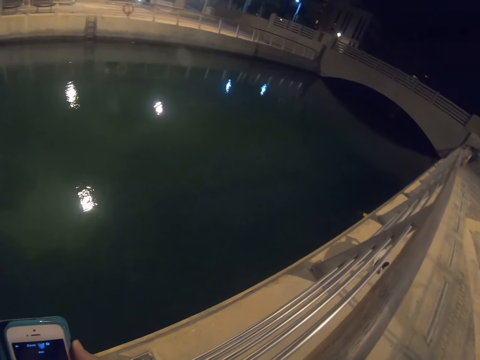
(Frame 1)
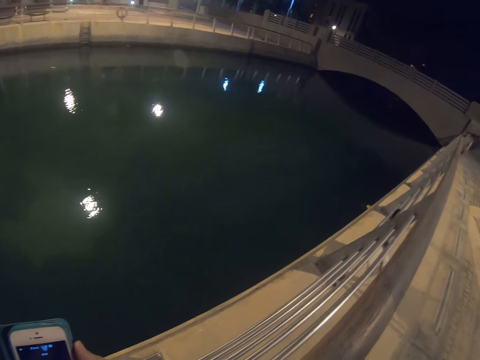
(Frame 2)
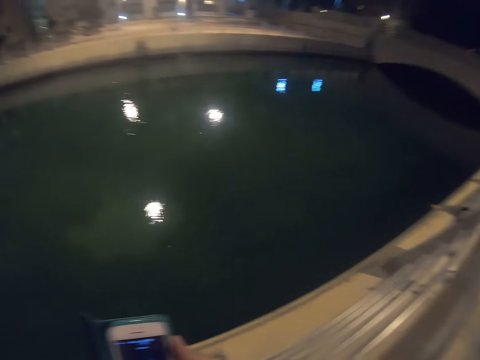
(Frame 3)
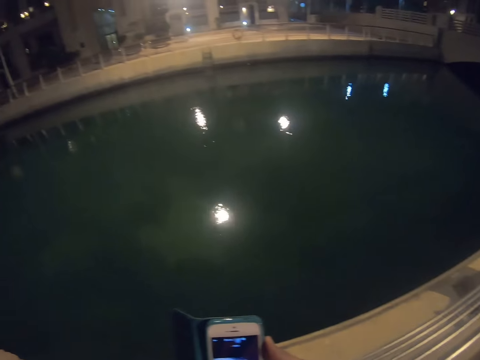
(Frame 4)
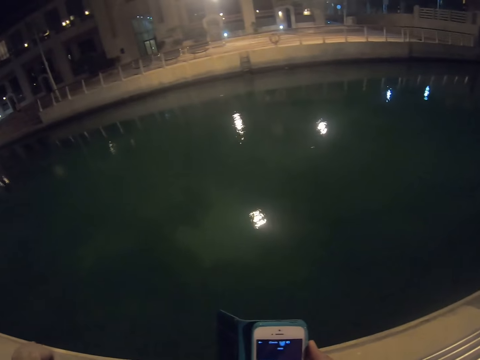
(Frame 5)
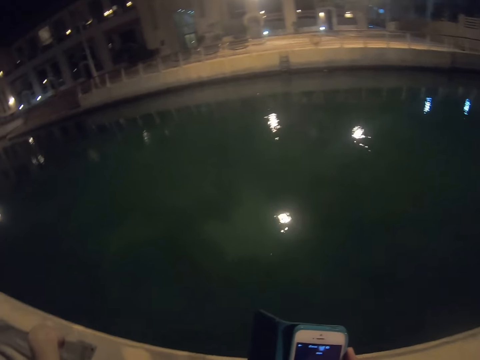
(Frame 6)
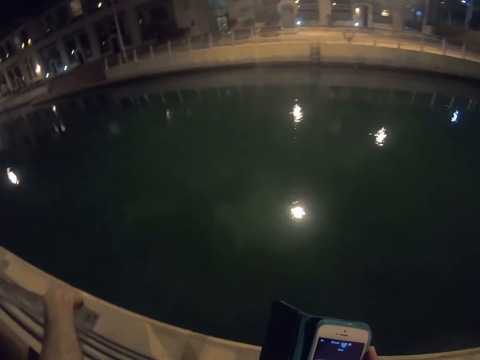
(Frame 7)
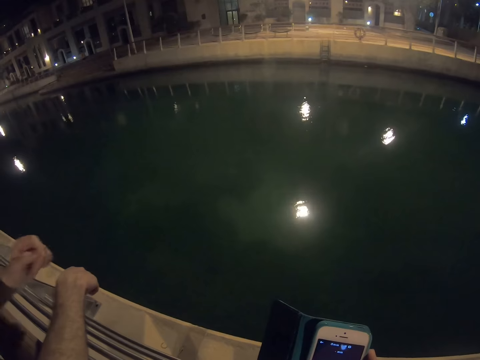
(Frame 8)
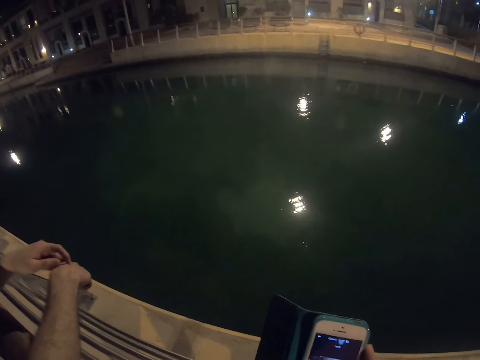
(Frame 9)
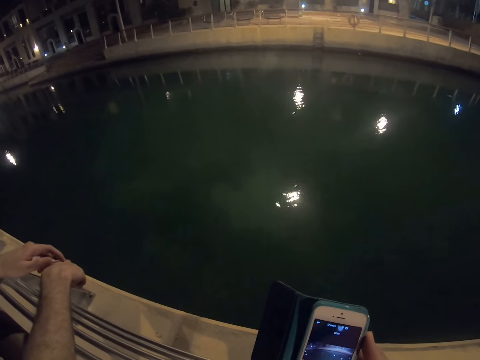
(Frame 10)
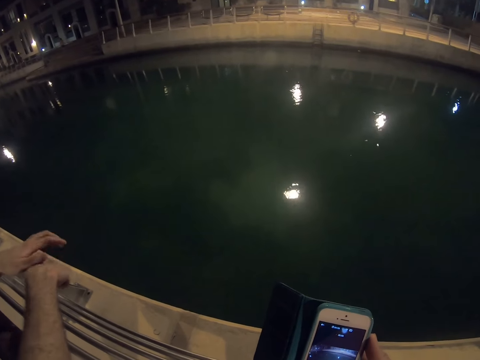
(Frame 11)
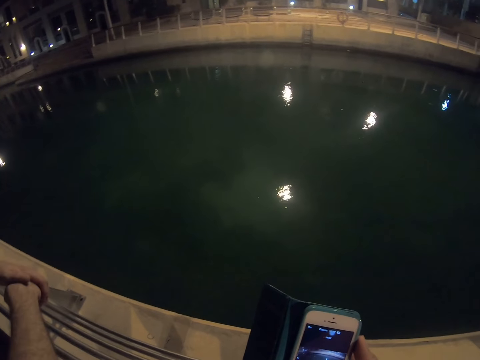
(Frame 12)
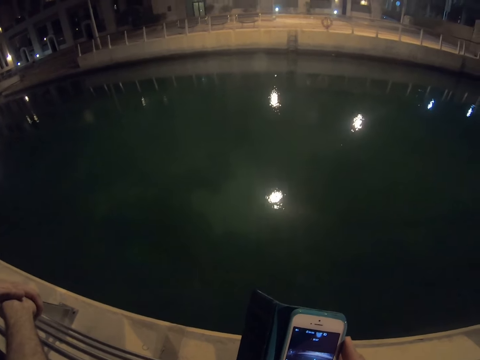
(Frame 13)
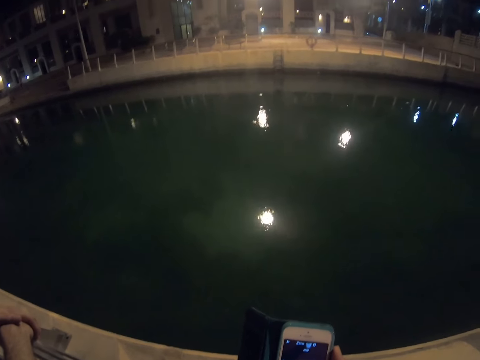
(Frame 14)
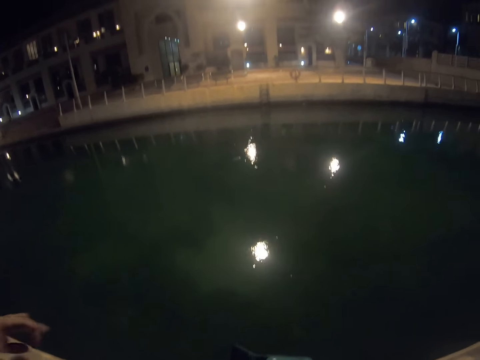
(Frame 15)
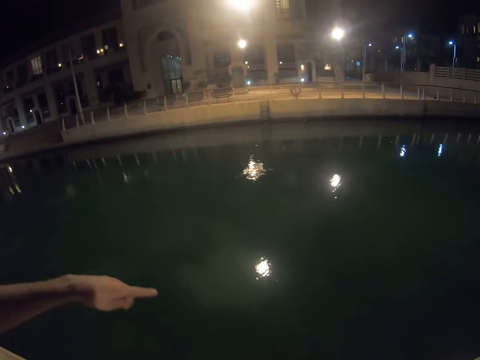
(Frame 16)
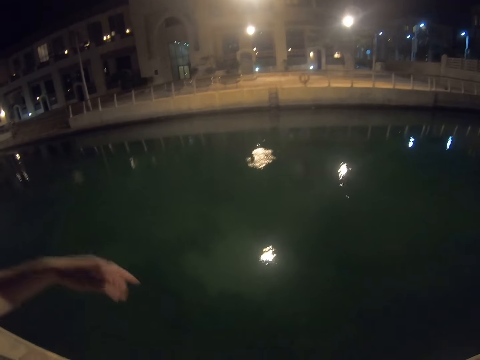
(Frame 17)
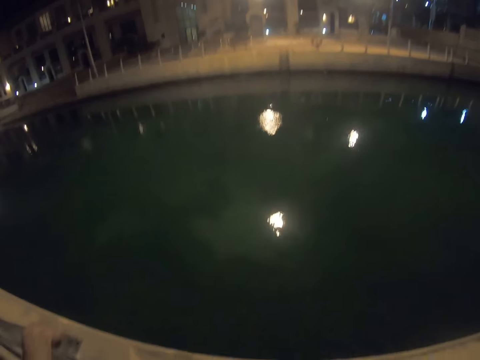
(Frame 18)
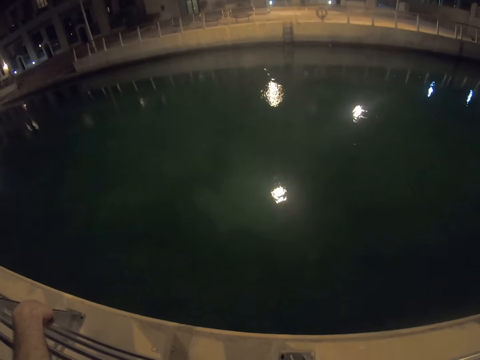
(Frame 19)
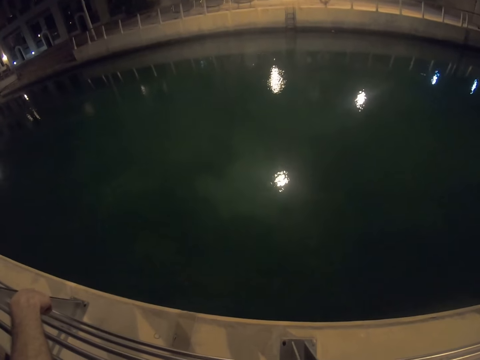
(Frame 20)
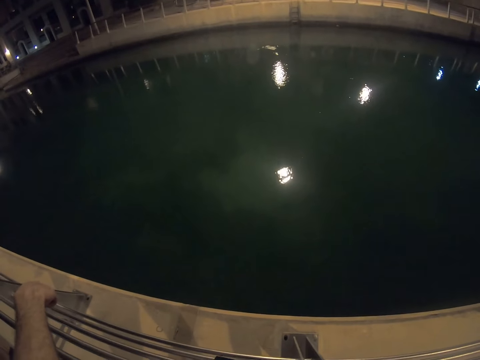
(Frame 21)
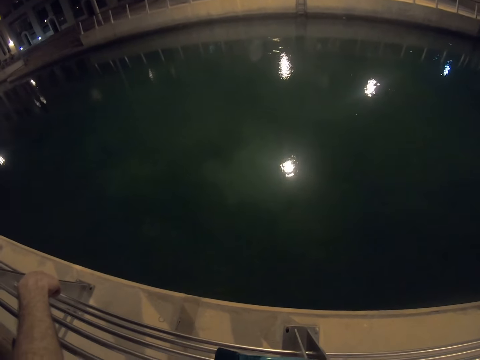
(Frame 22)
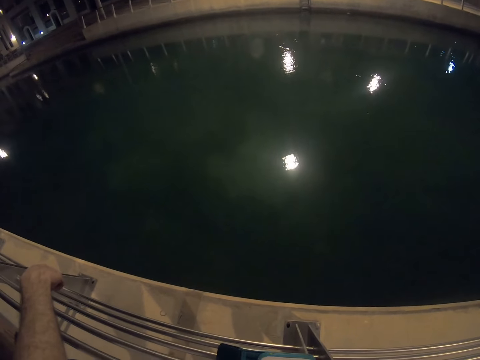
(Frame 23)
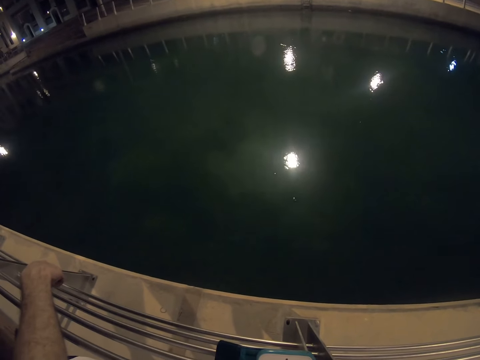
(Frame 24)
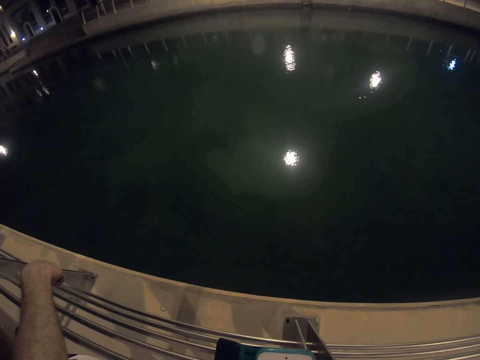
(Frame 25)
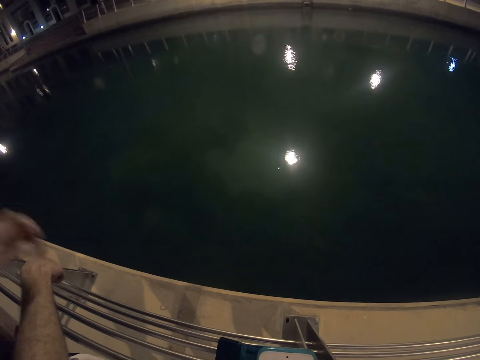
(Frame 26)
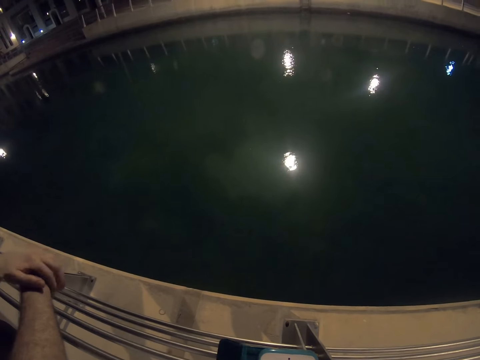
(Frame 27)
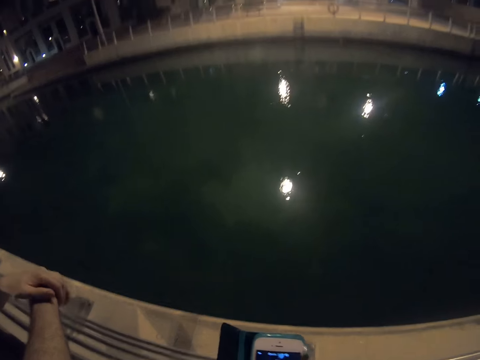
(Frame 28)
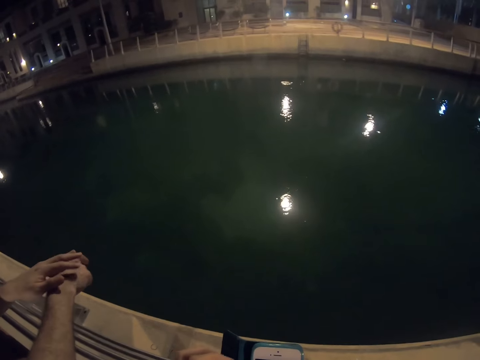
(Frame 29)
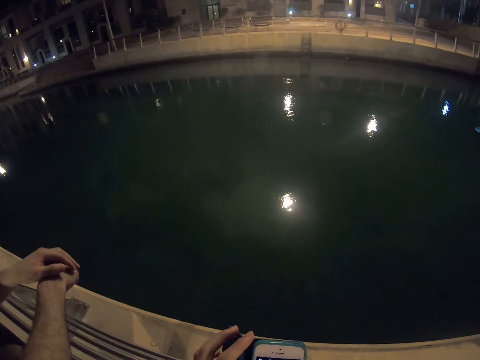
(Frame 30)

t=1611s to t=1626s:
A man does a hand gesture. The camera wearer gazes at the waterway. They gaze at the waterway again. They hold a cellphone.

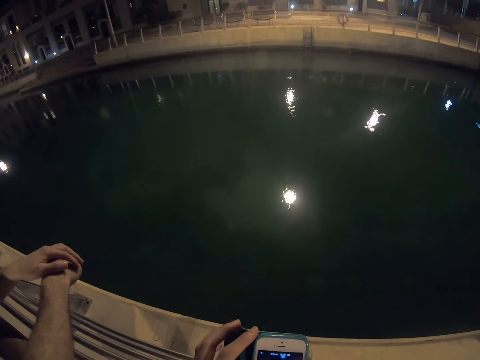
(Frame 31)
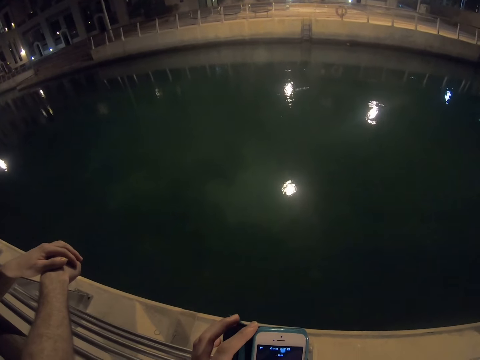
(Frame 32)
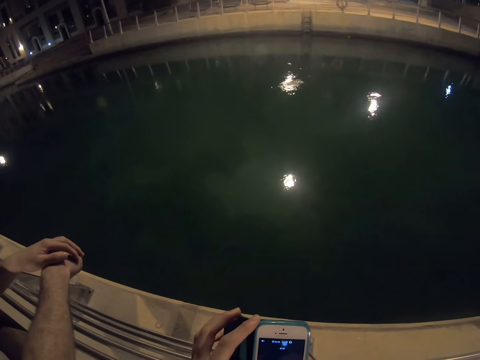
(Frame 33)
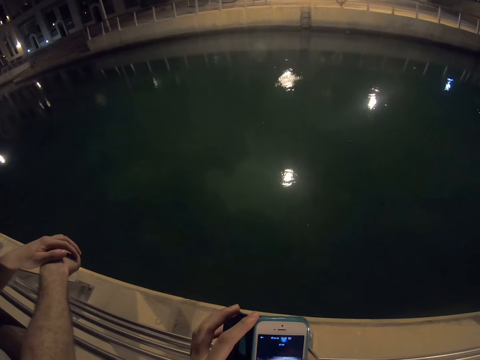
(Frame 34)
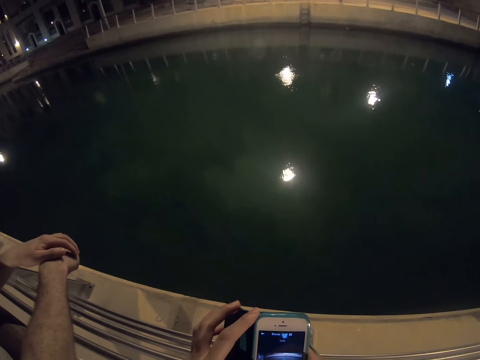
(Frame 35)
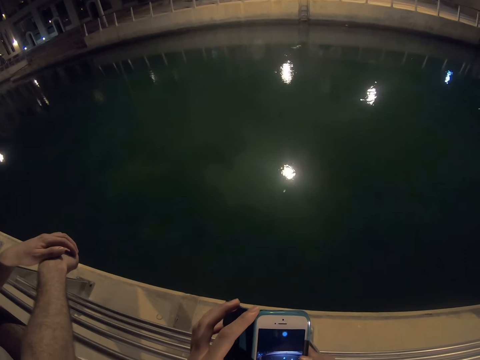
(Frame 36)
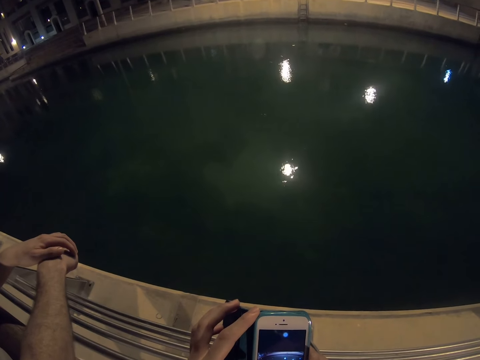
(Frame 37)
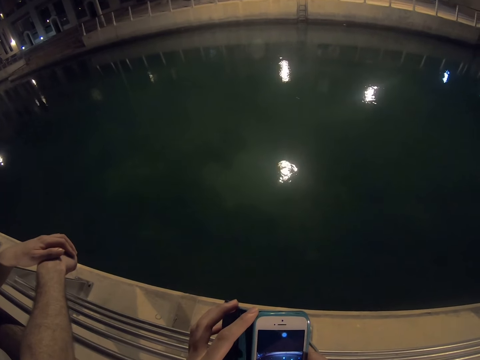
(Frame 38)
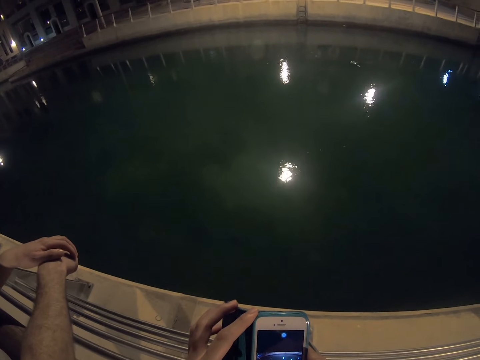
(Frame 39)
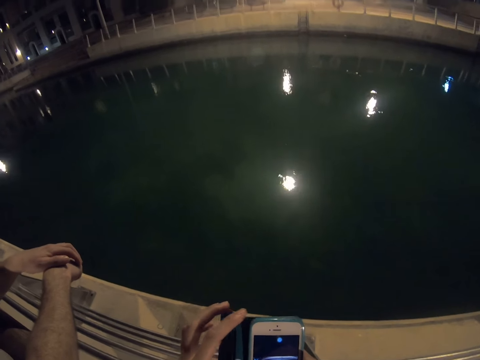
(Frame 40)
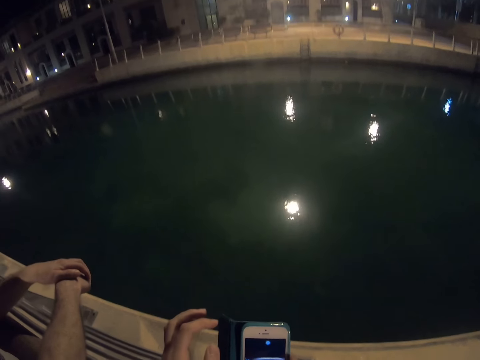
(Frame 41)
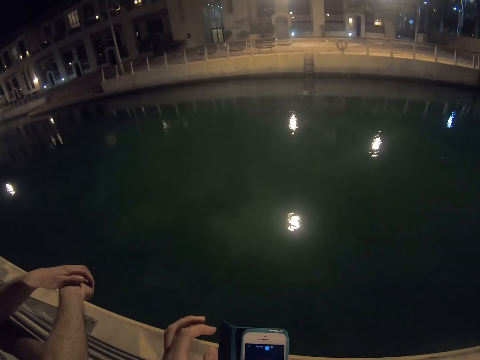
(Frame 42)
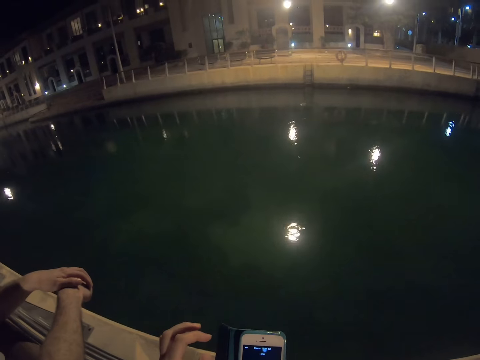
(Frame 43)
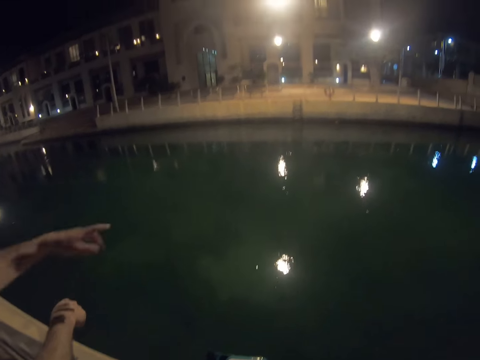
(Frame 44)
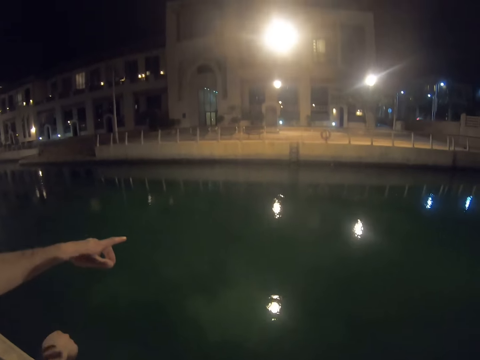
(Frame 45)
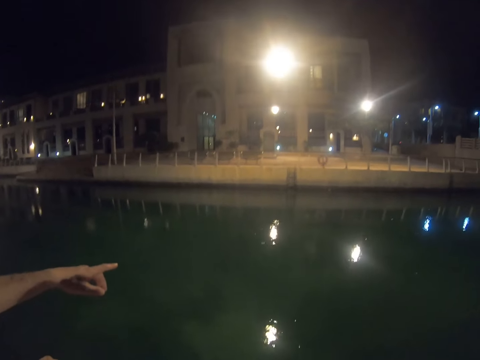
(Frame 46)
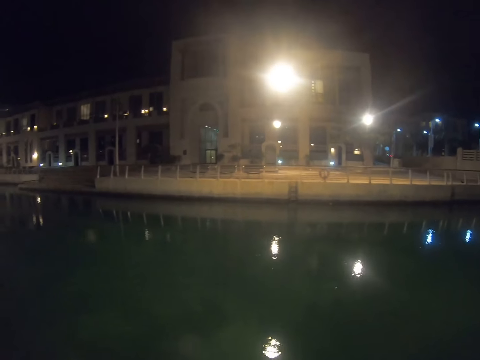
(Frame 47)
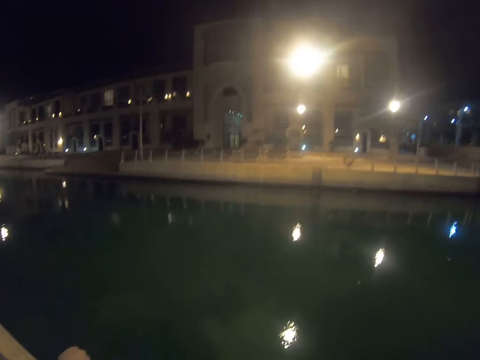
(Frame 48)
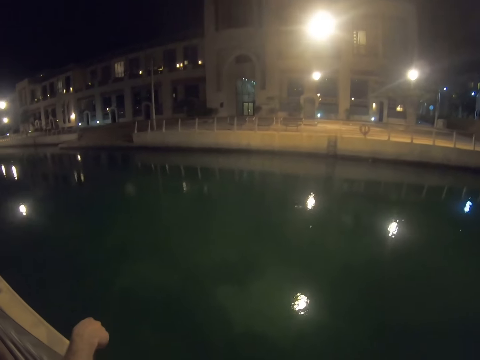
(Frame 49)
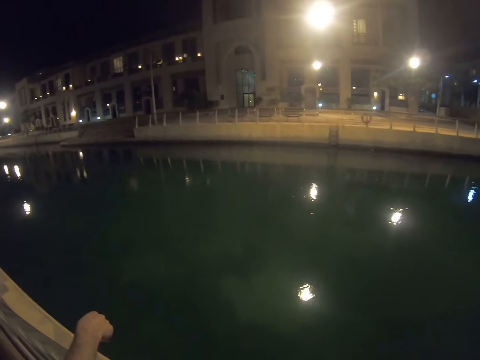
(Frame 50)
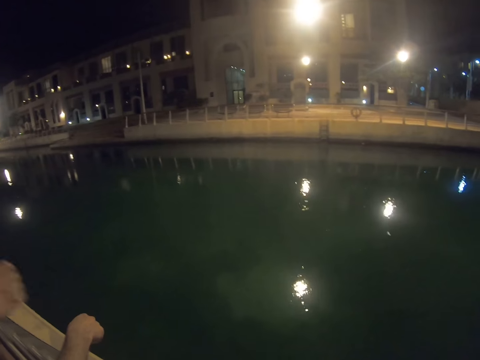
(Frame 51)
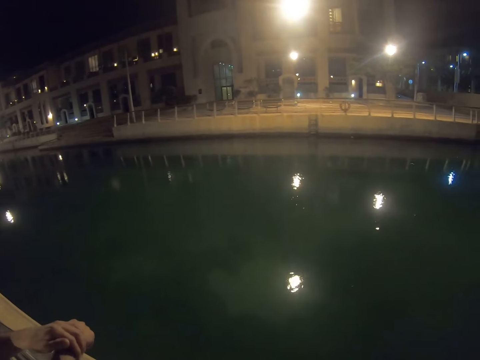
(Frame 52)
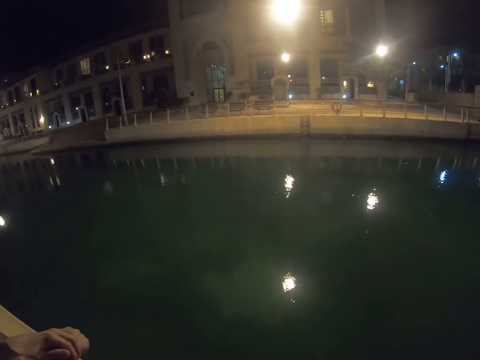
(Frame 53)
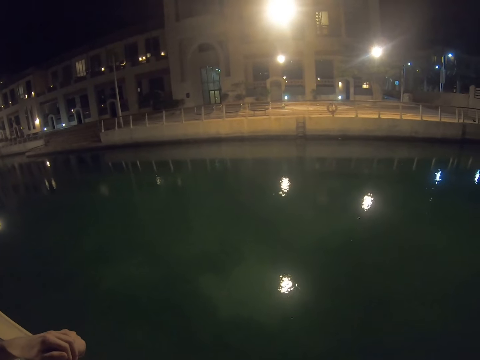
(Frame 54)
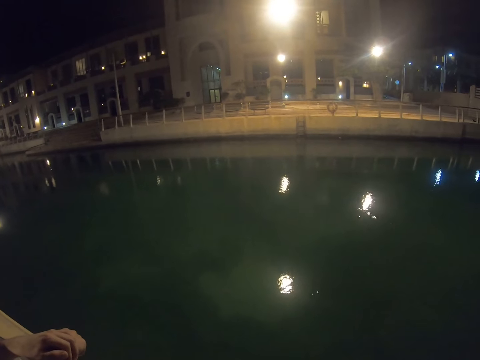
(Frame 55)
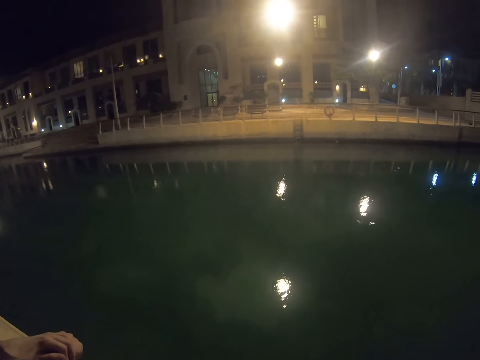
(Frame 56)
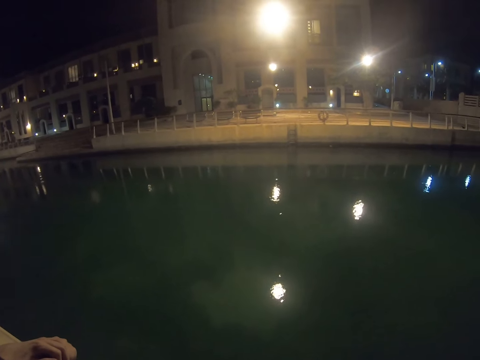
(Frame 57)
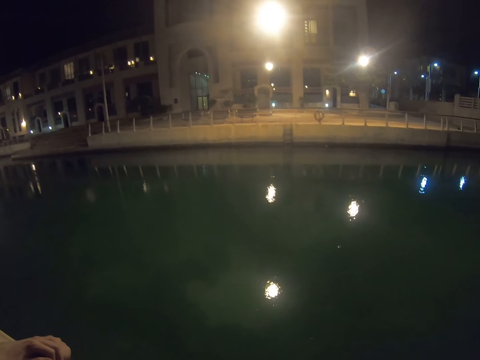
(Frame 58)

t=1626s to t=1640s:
A man does a hand gesture. The camera wearer gazes at the waterway.
